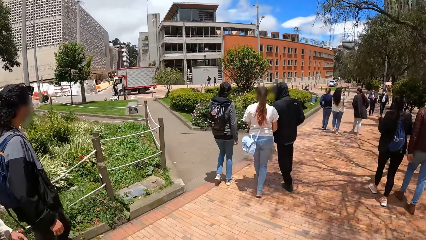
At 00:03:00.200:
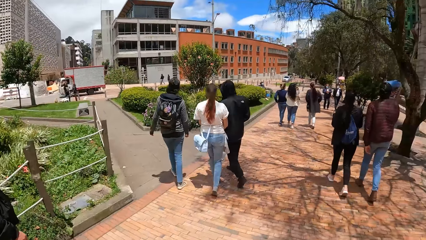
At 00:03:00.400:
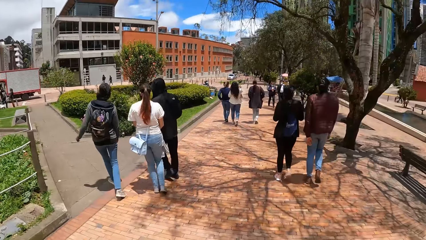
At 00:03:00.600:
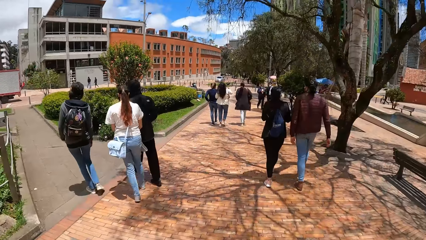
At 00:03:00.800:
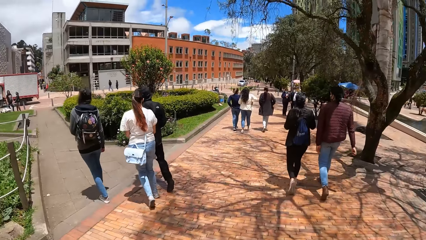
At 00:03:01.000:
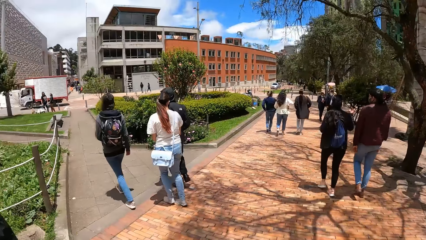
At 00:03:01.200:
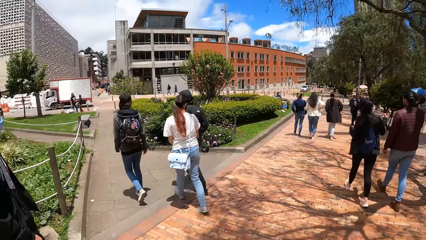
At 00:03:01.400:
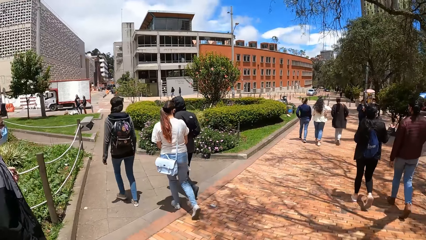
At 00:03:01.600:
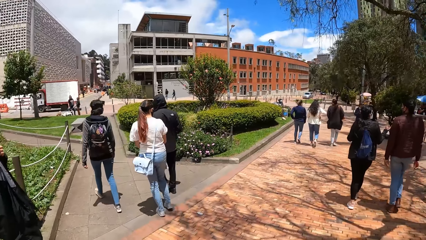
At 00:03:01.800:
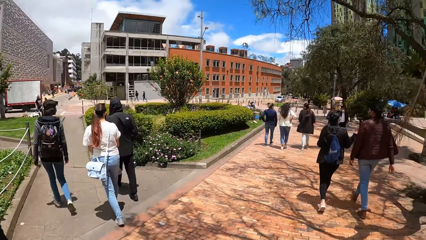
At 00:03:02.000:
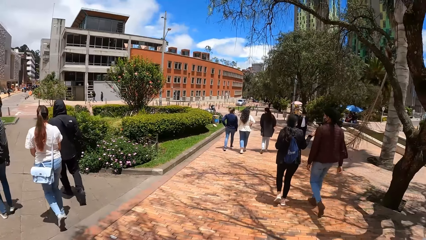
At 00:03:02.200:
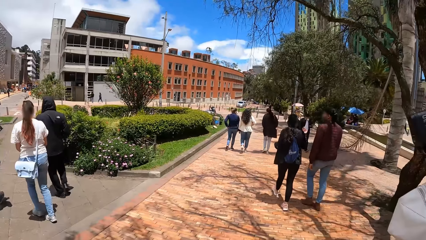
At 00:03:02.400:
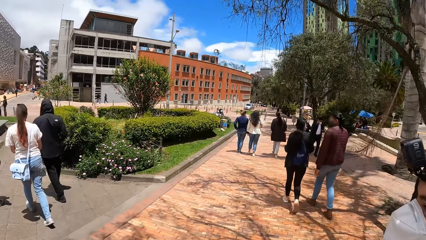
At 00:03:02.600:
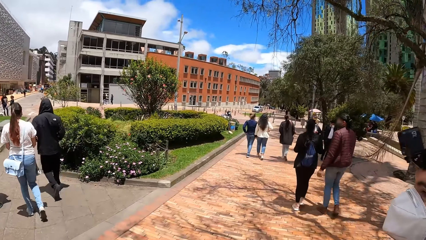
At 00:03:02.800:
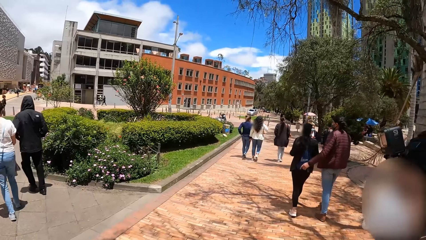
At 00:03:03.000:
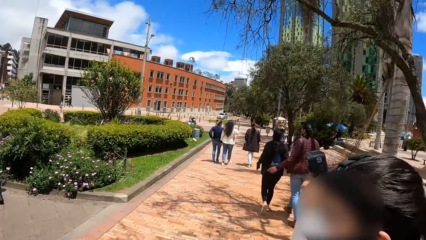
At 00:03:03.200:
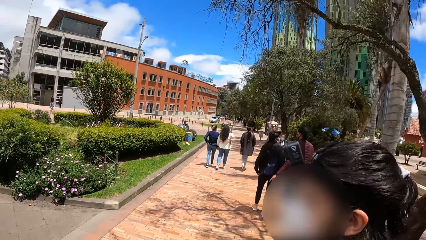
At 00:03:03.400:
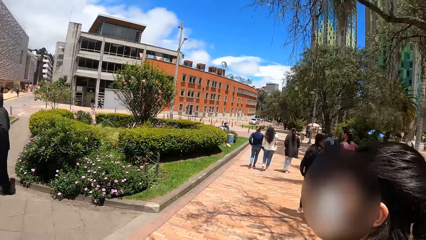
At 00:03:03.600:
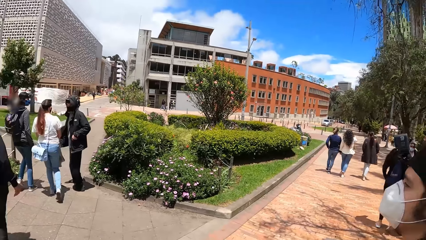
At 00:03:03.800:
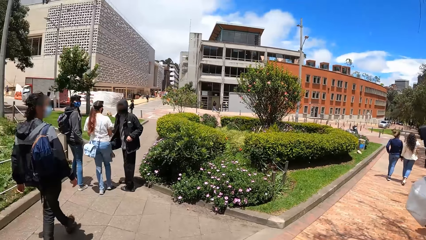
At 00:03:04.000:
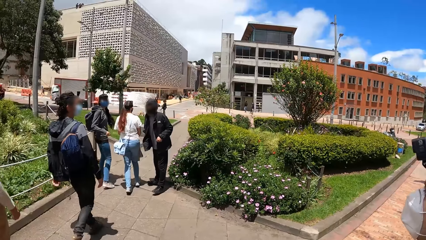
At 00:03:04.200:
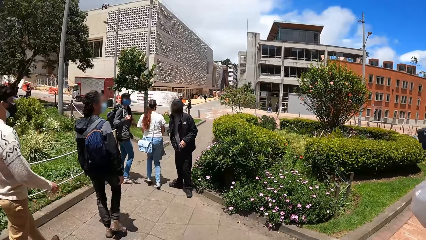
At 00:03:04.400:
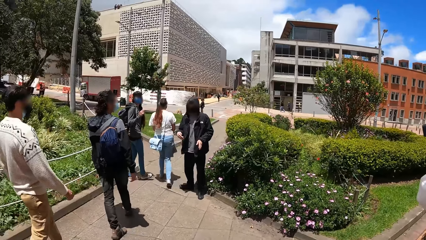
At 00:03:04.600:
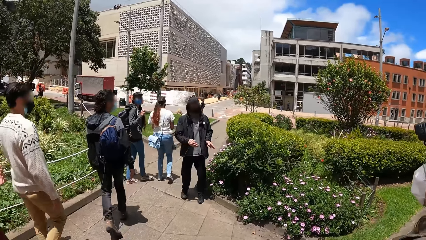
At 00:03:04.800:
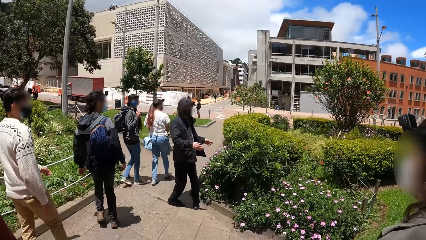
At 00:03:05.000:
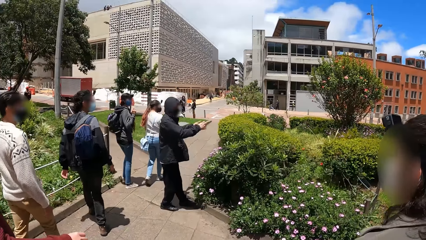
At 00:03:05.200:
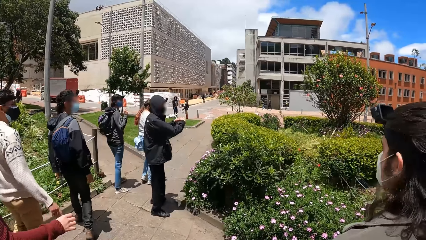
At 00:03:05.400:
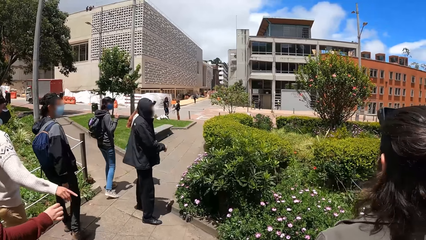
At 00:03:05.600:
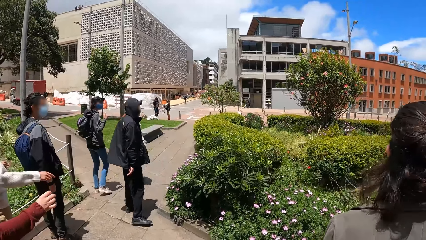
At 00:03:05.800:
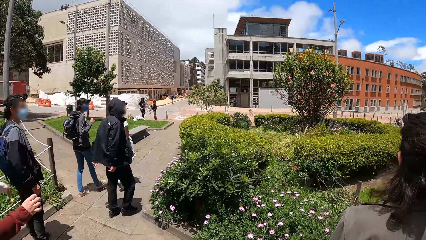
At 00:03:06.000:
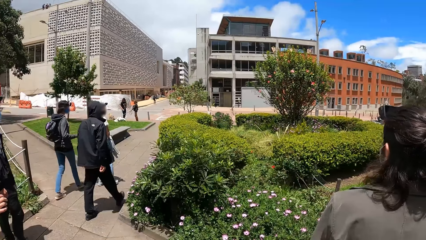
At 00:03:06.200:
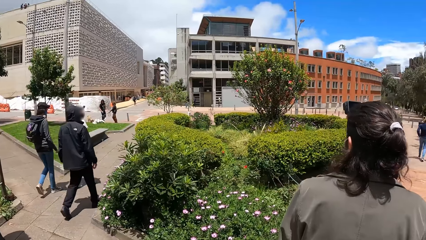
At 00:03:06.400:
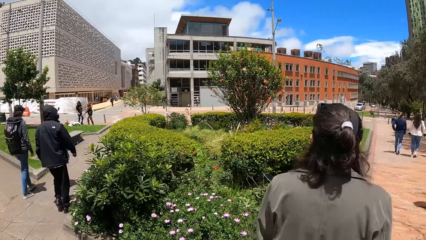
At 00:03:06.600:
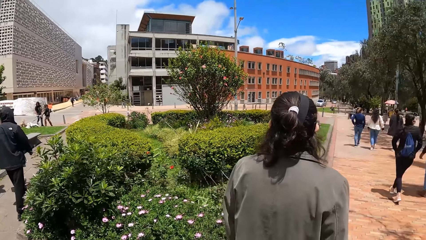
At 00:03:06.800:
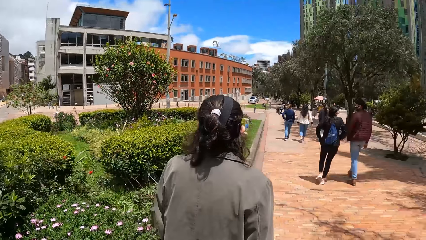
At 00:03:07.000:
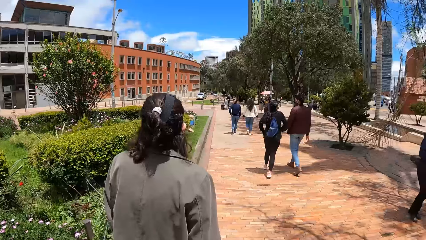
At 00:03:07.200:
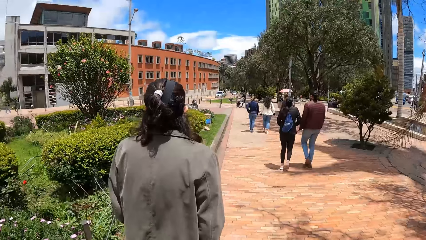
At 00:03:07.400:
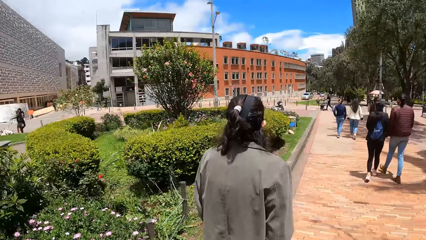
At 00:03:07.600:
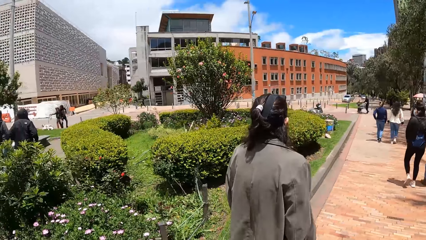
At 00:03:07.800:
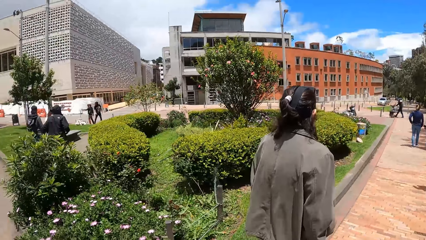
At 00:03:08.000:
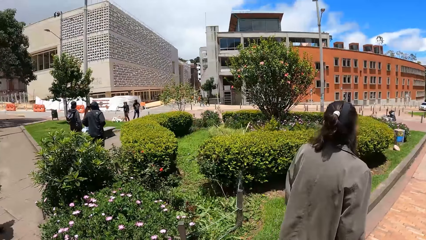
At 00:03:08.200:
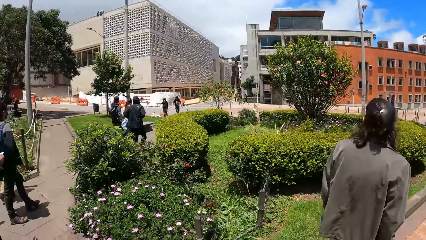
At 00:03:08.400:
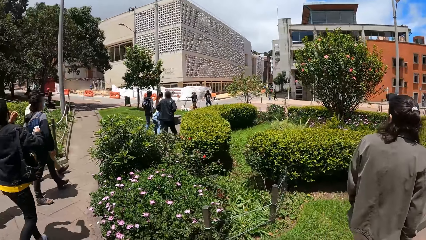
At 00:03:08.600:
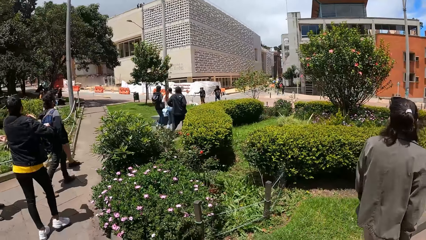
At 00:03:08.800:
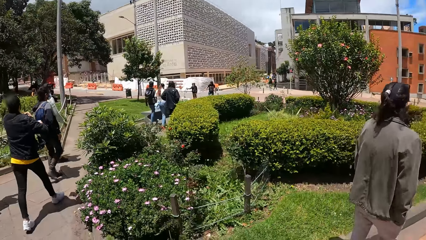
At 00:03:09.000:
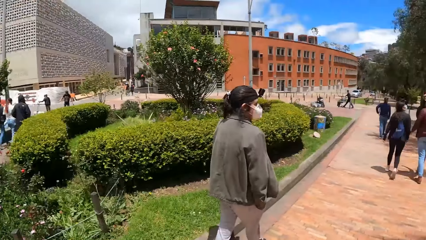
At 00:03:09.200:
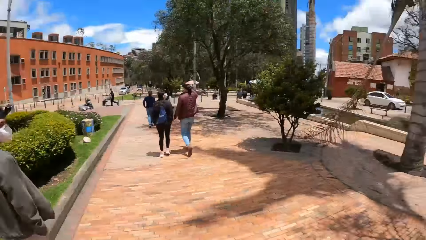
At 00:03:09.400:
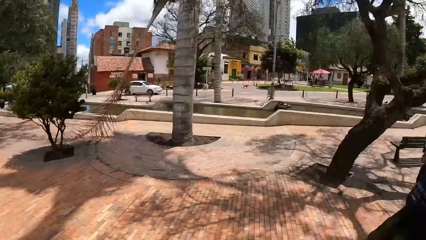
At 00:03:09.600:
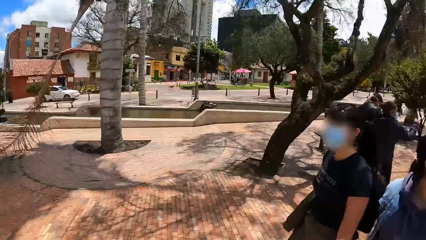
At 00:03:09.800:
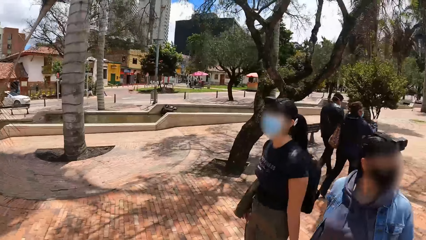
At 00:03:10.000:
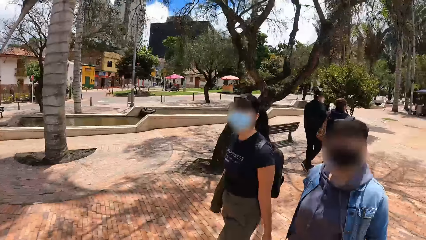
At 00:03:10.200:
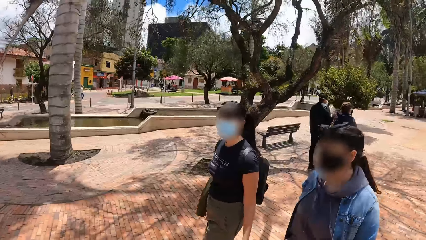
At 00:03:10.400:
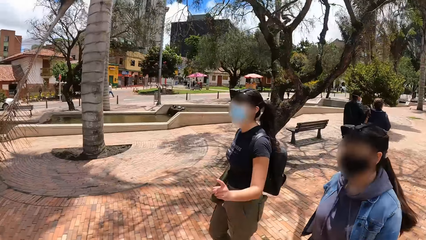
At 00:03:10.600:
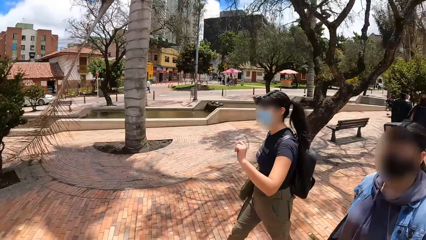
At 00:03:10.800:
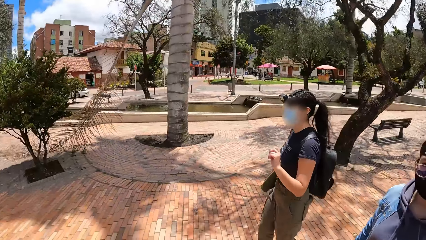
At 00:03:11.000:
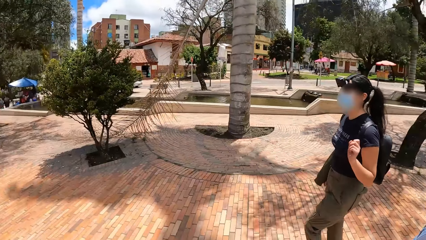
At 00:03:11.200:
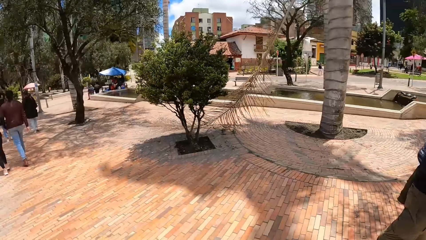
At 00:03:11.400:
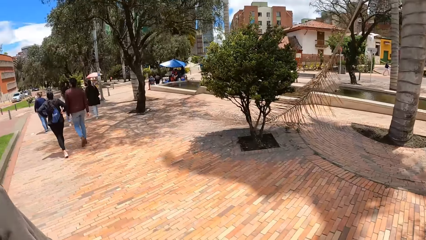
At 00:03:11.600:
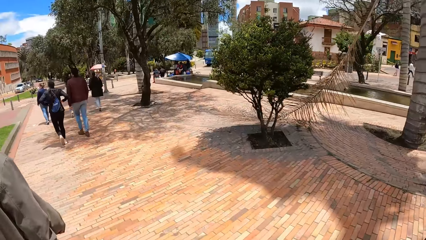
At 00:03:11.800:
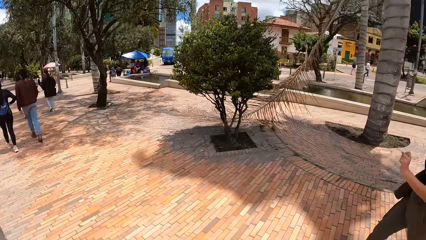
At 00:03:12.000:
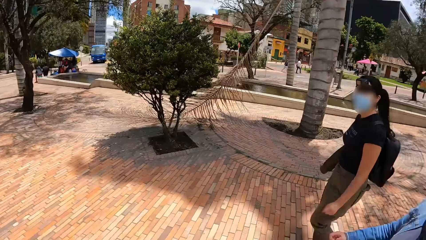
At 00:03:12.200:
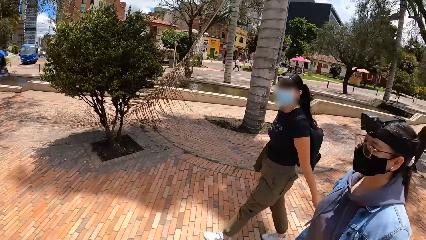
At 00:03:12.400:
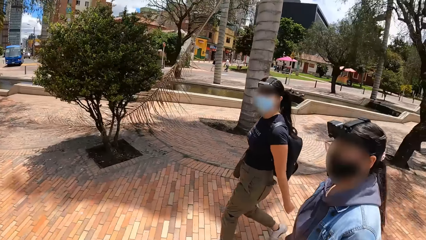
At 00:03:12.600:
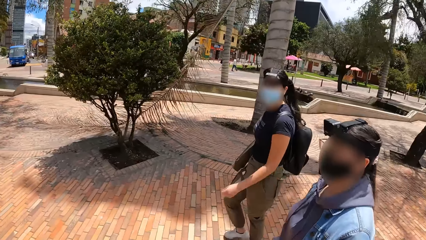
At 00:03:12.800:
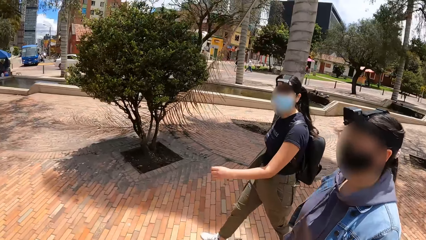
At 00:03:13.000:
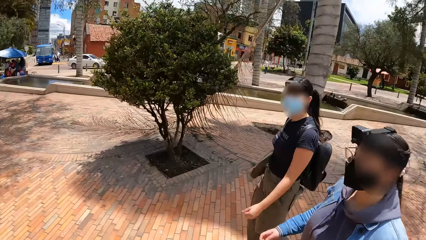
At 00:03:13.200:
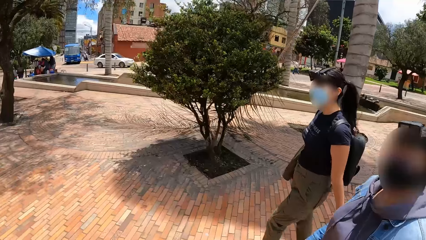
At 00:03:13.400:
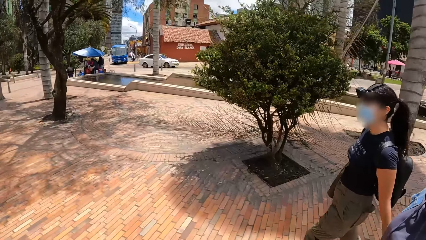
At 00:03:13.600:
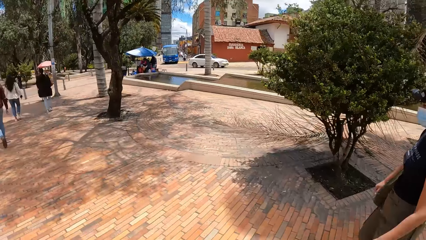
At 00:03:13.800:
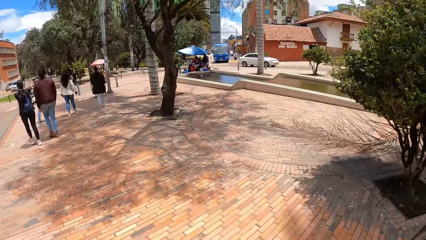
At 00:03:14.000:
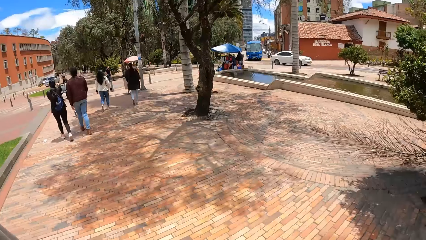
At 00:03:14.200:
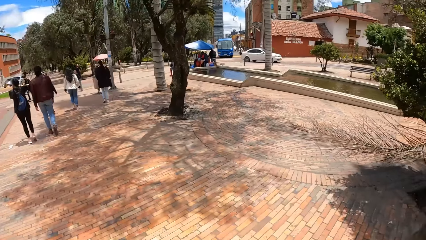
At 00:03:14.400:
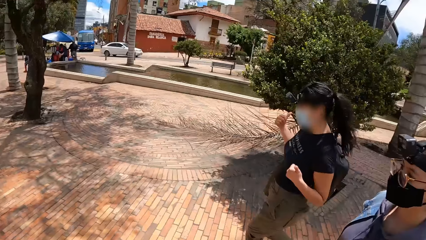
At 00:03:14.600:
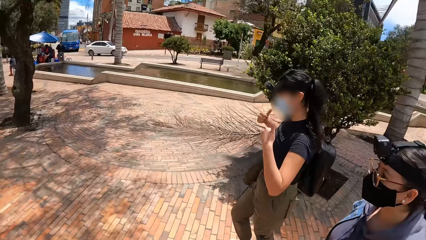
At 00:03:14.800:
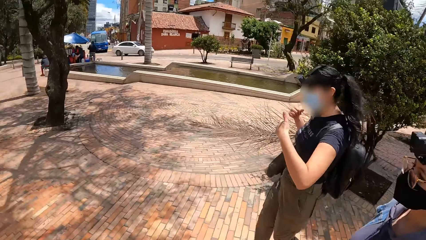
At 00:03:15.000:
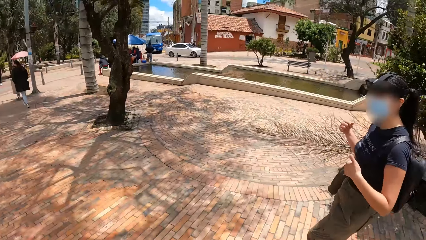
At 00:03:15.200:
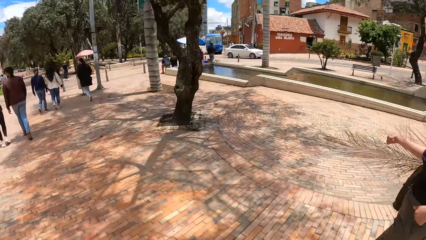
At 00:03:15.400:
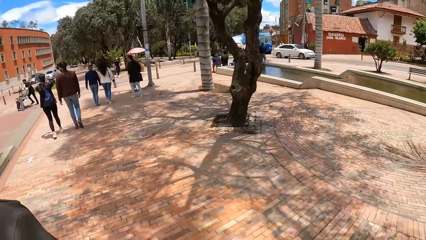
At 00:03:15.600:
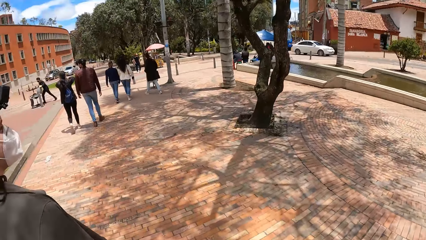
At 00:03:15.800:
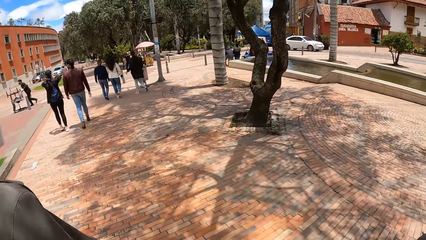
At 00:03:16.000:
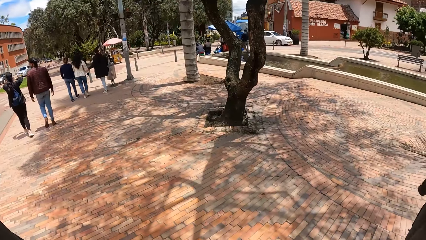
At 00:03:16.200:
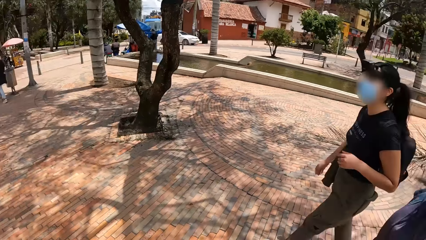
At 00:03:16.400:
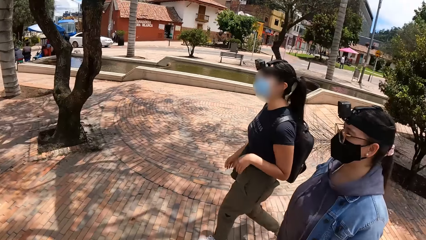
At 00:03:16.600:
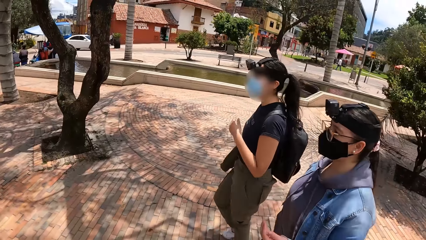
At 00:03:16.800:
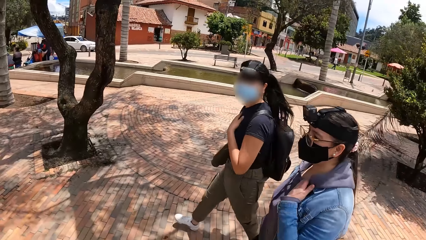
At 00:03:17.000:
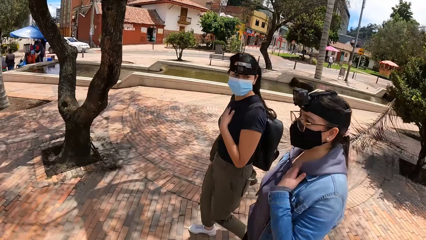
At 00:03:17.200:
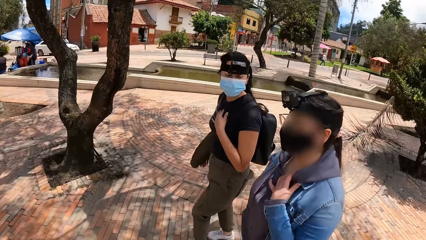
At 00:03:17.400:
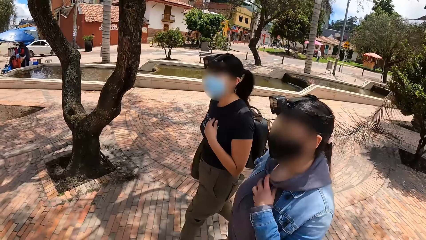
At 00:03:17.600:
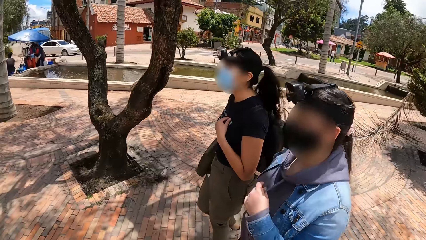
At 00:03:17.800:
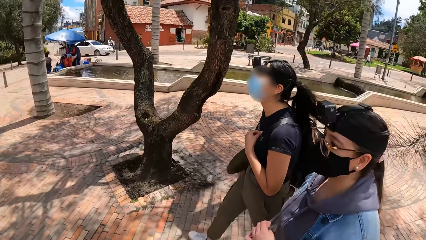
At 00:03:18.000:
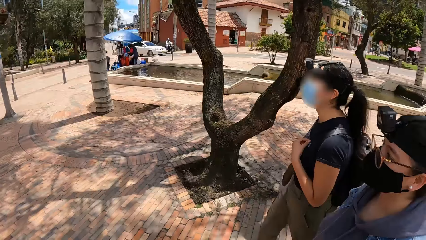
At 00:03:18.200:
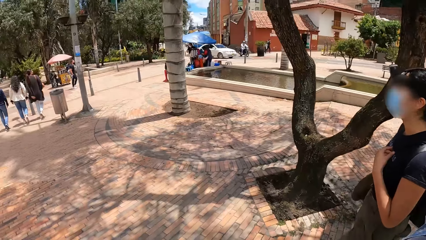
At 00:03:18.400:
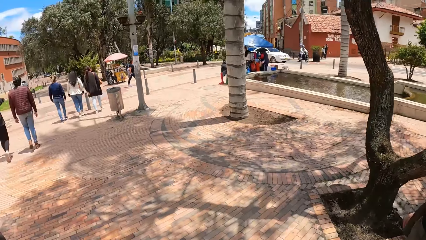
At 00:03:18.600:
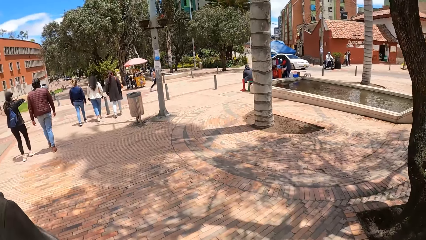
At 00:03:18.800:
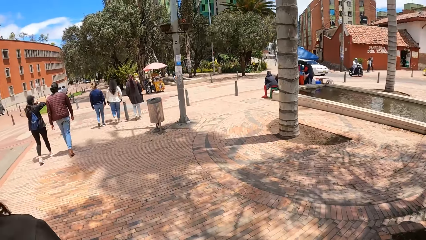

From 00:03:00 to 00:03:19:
The camera wearer looks around. A man interacts with the group of people. The camera wearer walks on the pathway with the group of people. They interact with a woman and another woman. The other woman places her left hand on her chest. The first woman places her left hand on her chest.
